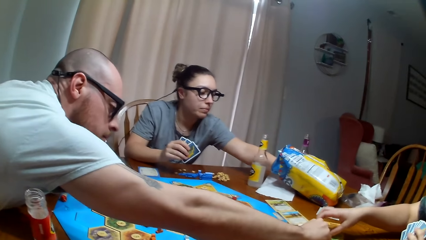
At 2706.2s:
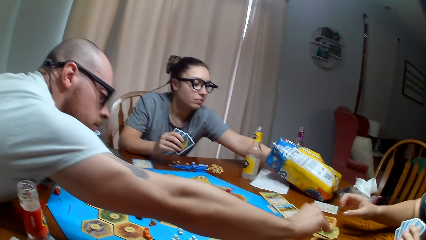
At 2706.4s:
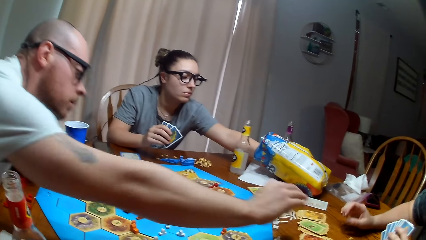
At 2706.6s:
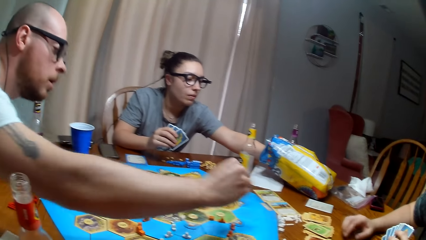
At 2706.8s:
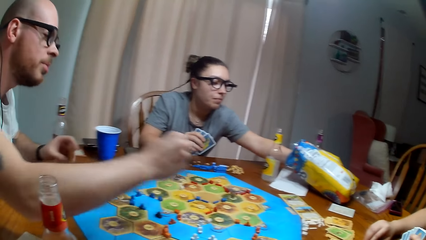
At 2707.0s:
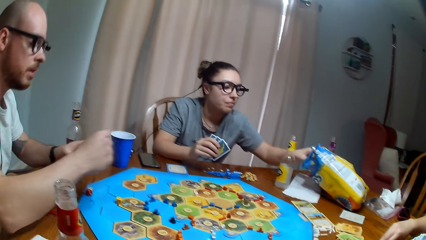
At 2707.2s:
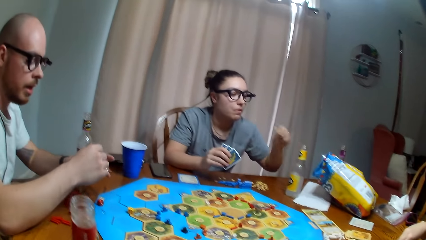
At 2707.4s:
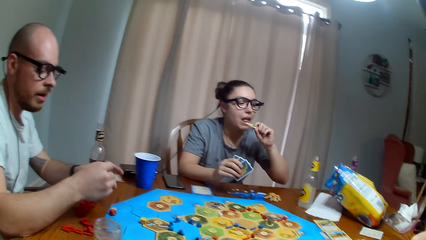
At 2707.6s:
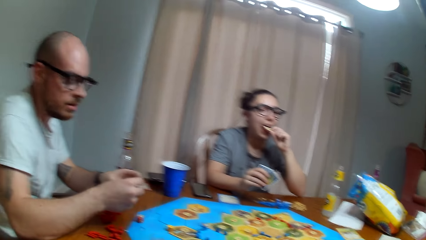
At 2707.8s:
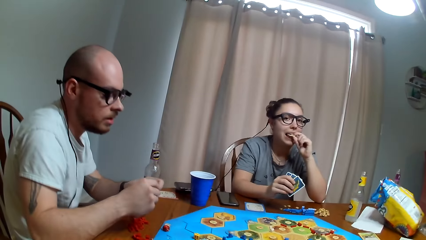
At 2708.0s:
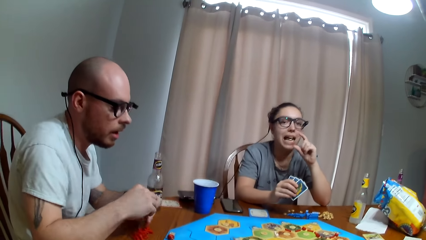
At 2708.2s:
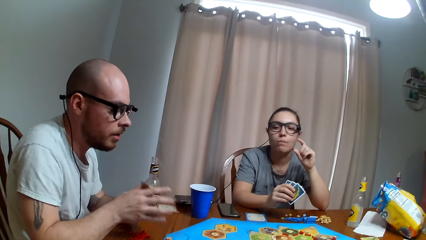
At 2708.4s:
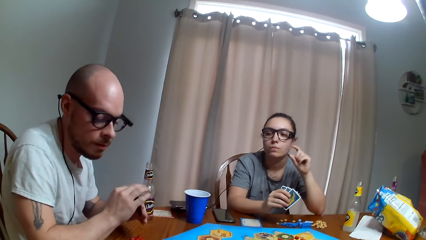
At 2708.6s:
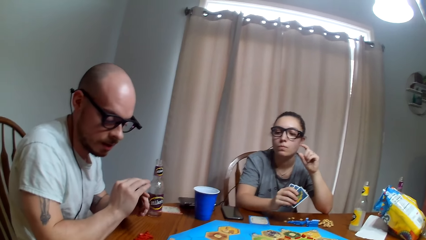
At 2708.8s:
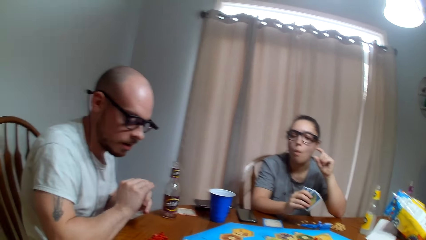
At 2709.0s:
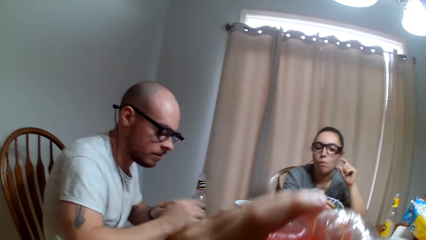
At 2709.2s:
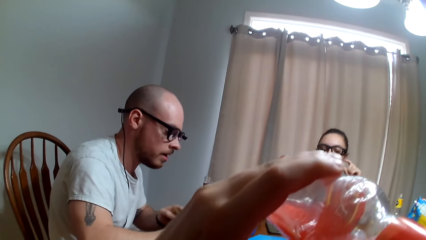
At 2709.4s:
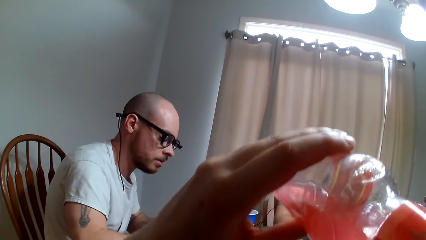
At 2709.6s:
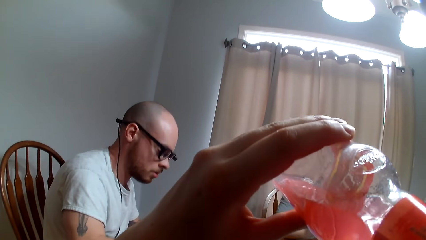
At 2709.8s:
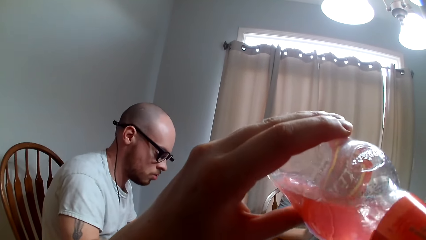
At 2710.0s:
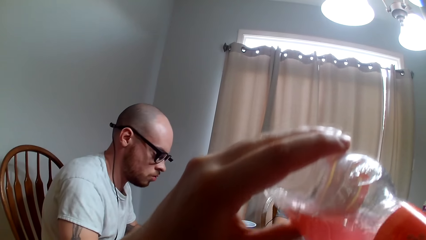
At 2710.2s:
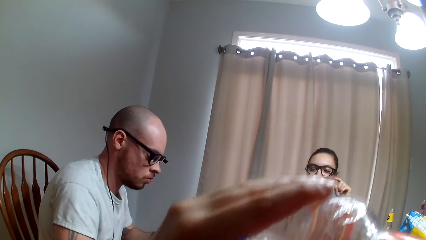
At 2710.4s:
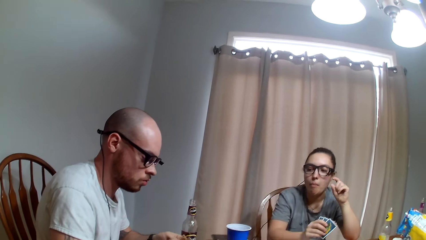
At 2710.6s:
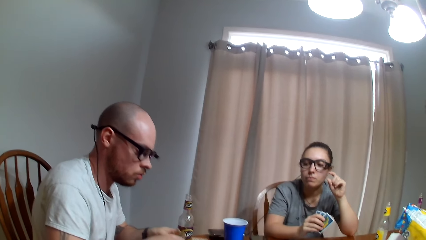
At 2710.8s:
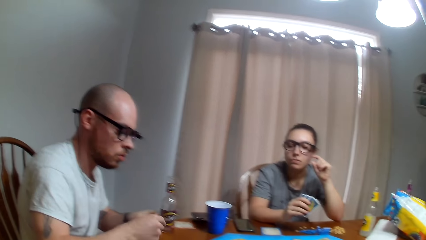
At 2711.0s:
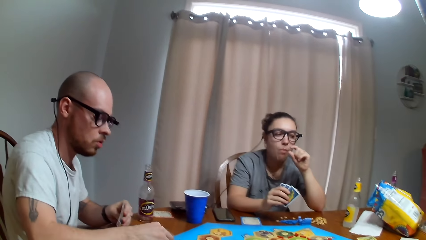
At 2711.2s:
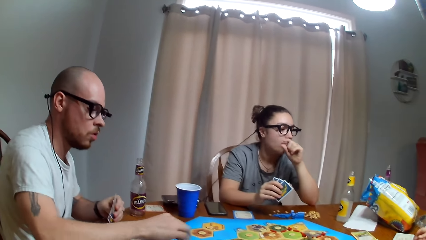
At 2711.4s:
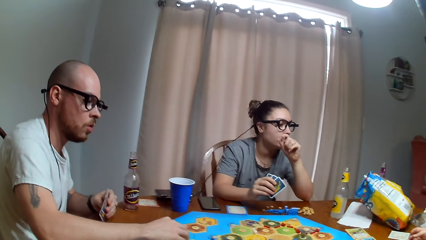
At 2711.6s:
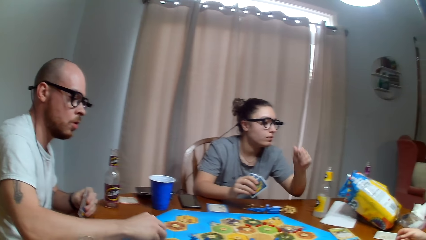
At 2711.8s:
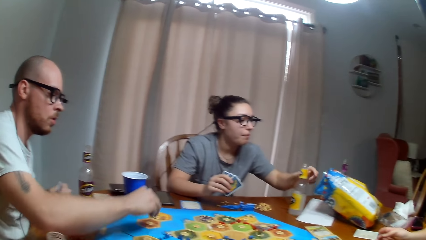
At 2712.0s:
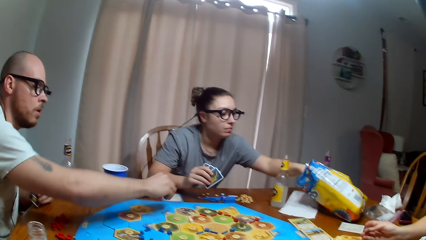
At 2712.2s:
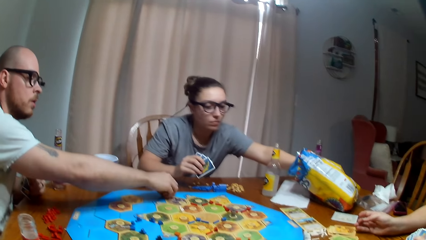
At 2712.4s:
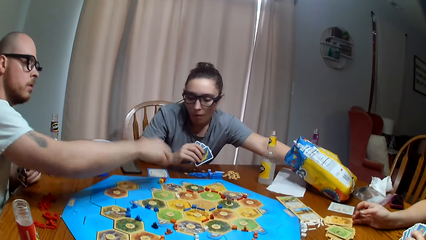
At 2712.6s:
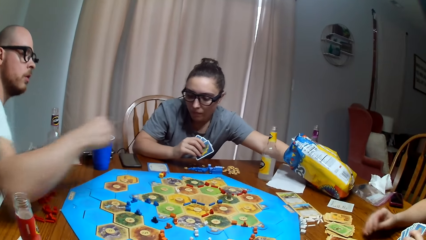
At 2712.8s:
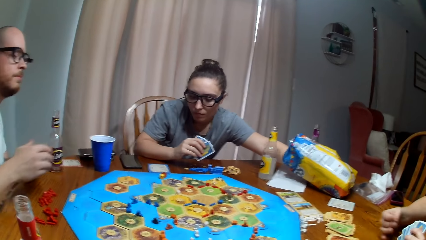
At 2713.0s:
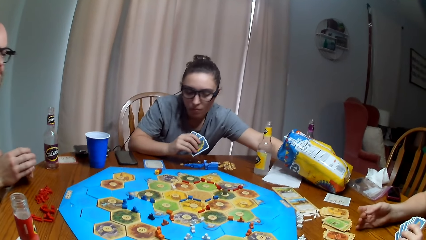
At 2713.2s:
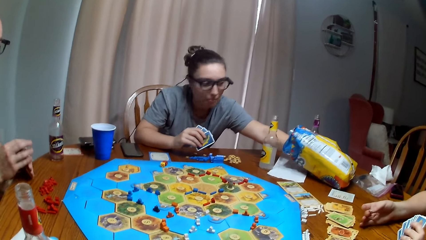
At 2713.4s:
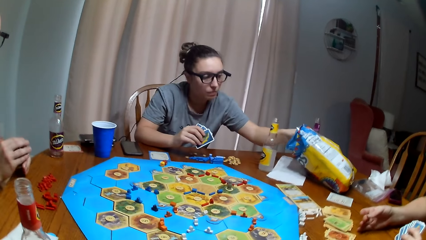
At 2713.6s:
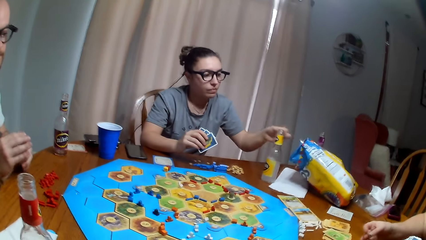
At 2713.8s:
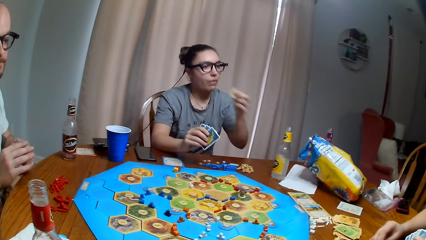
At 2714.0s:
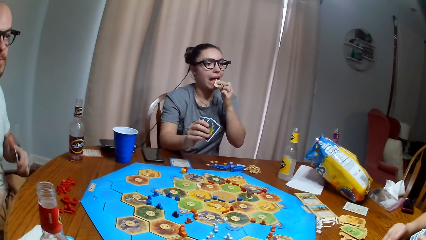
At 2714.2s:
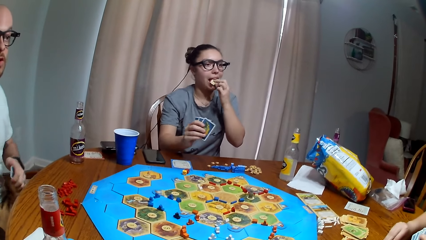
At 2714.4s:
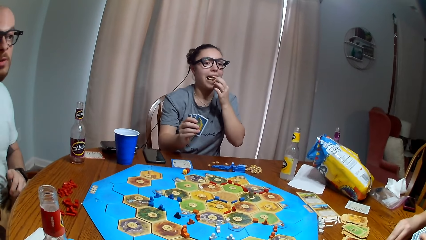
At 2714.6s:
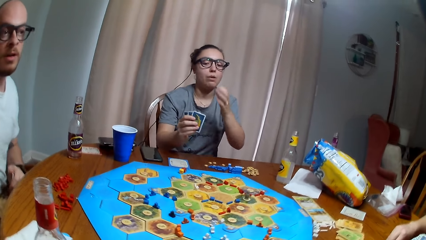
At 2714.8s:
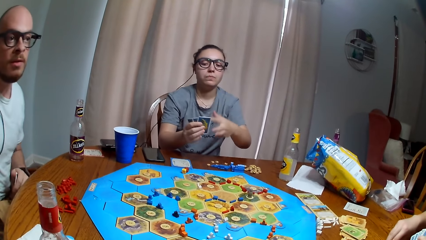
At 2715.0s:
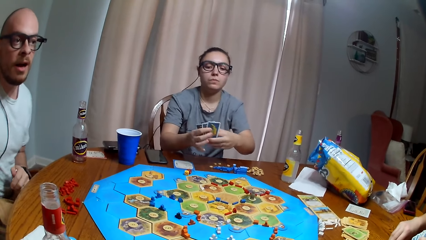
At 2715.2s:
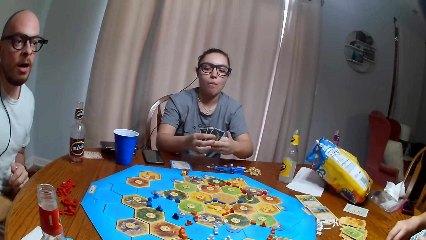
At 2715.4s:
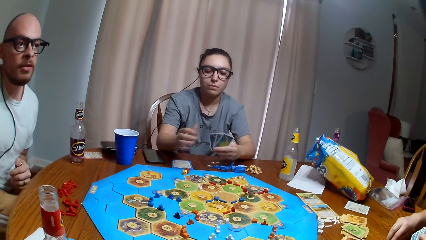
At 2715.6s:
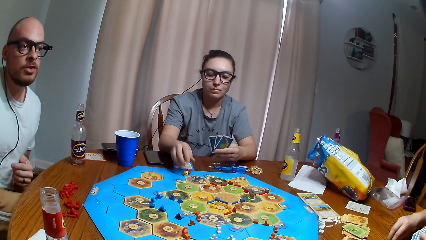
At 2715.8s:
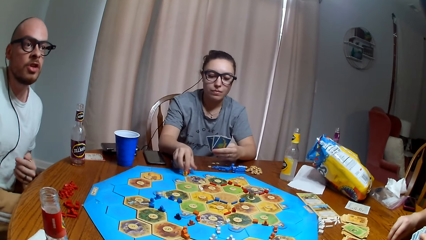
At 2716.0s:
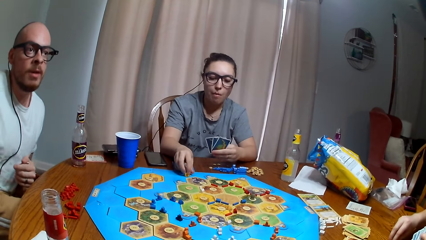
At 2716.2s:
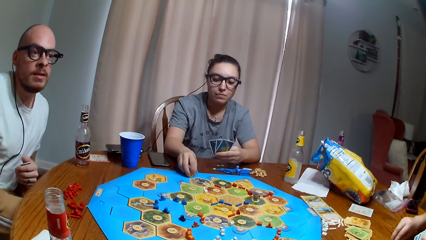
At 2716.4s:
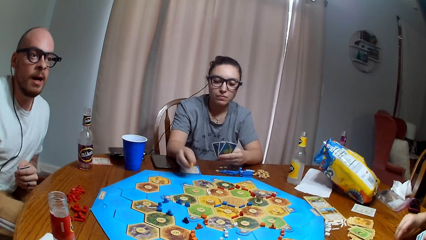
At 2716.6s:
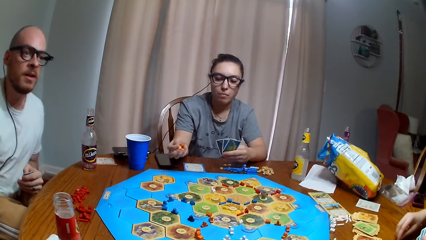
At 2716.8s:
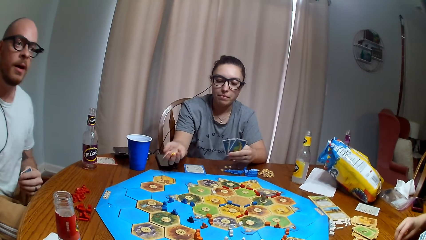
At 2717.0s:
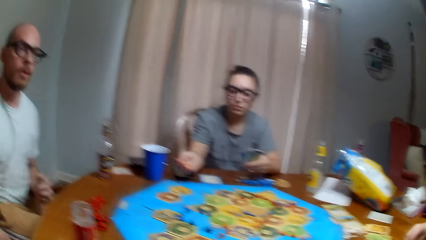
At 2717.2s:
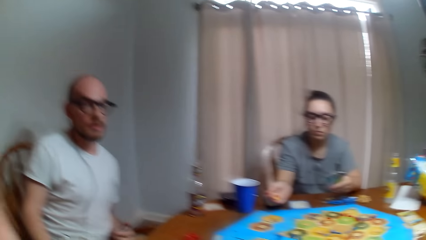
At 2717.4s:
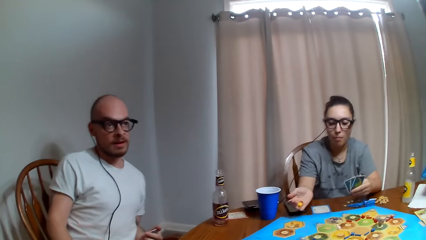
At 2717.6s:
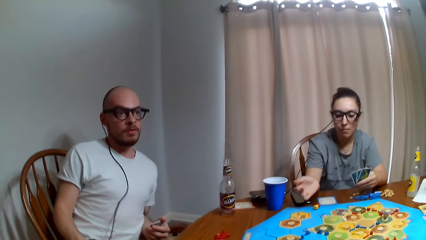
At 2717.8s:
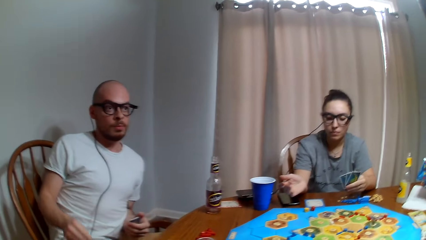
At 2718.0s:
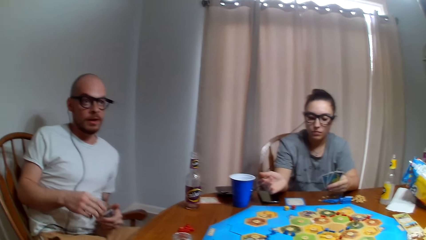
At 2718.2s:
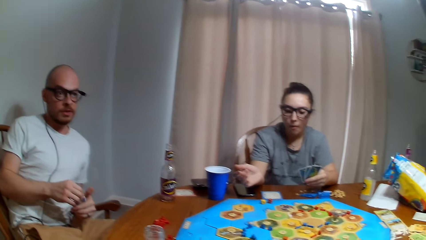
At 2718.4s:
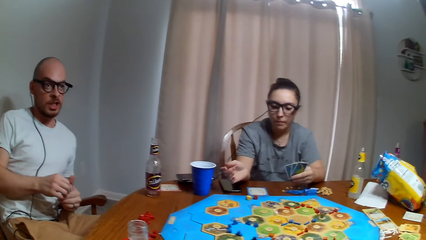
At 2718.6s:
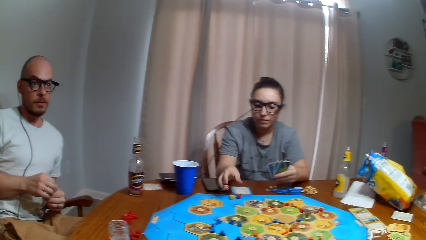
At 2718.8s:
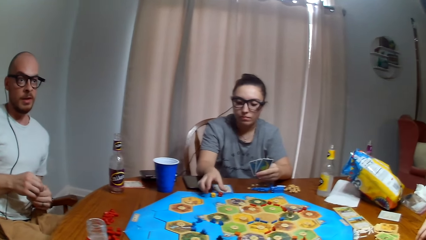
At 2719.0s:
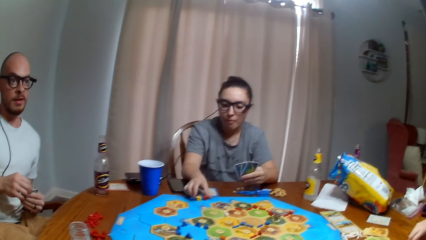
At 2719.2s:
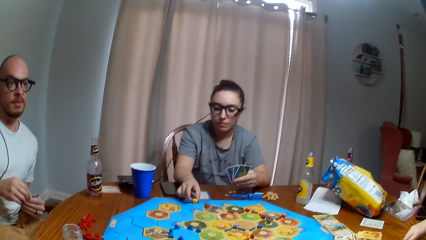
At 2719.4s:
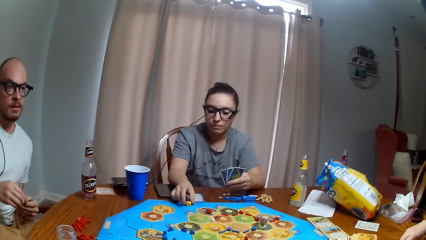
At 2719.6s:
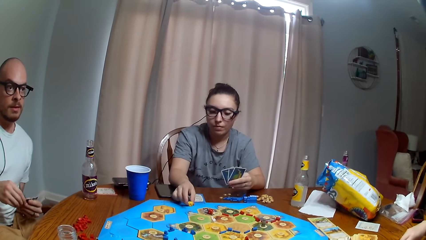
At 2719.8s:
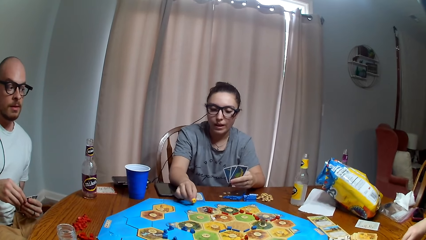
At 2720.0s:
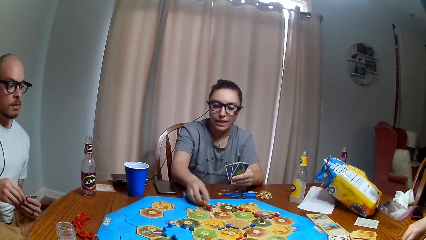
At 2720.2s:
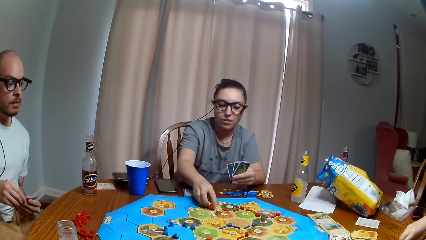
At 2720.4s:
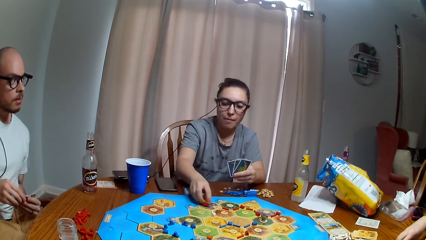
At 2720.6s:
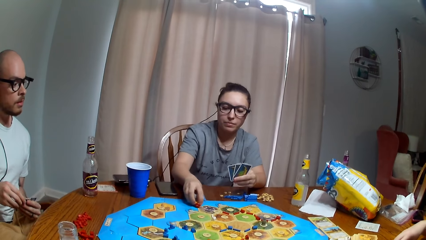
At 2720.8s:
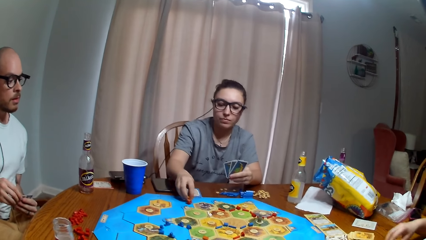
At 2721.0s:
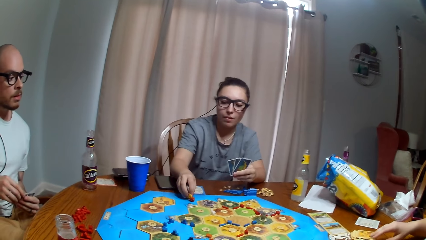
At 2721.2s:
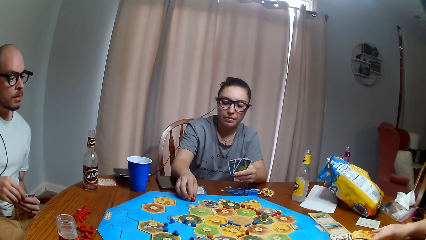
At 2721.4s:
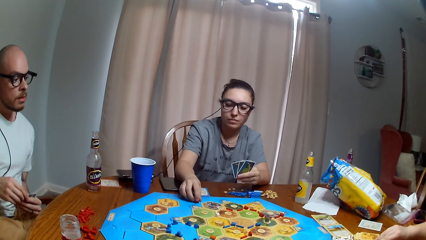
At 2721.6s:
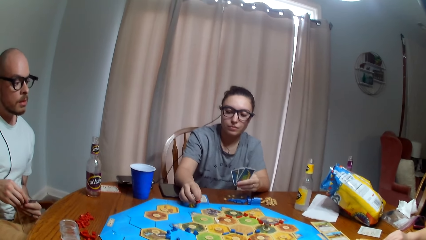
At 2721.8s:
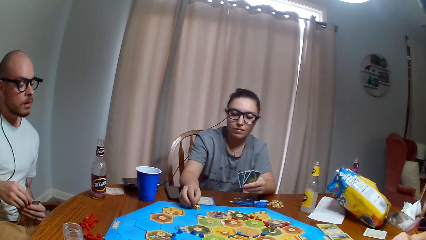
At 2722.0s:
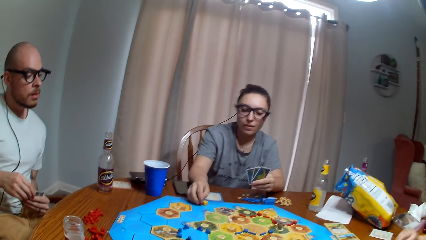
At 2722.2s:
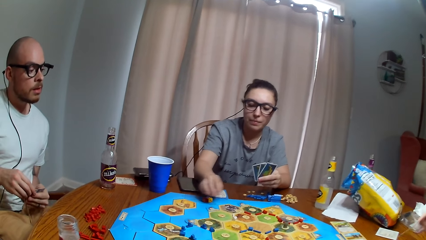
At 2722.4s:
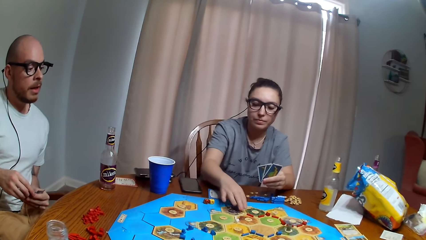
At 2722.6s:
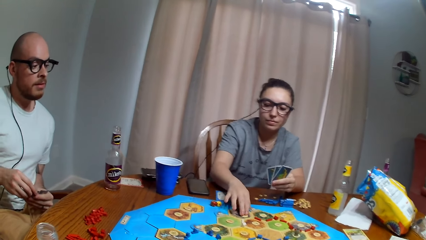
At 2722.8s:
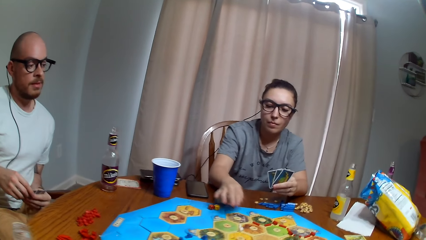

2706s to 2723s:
The first woman picks the chips. The man picks a card. The first woman eats the chips. The camera wearer drinks the juice. The man picks a dice and puts the dice down. The first woman picks the chips and eats the chips. A woman holds the dice.
